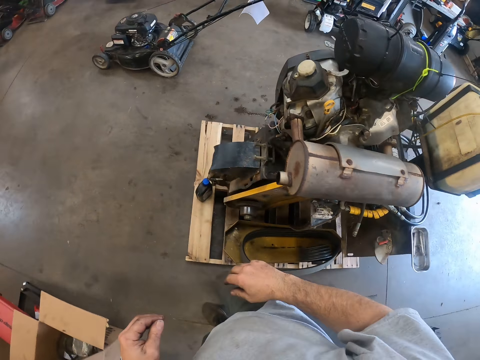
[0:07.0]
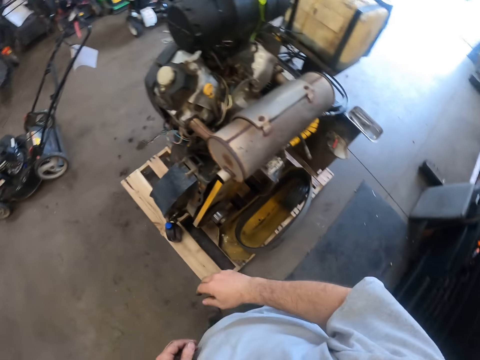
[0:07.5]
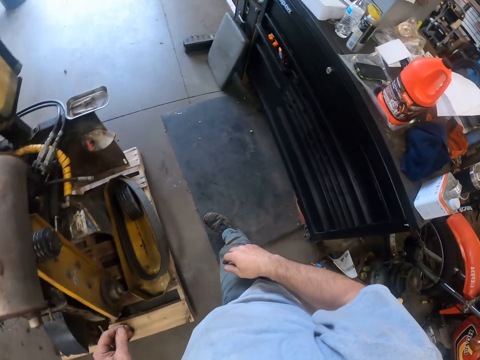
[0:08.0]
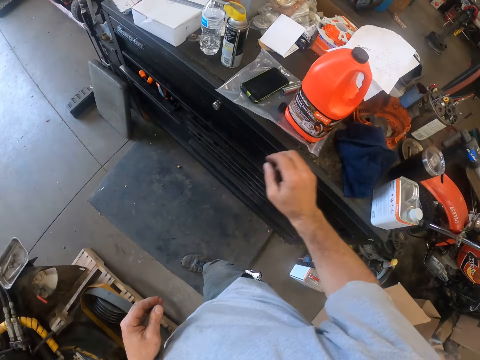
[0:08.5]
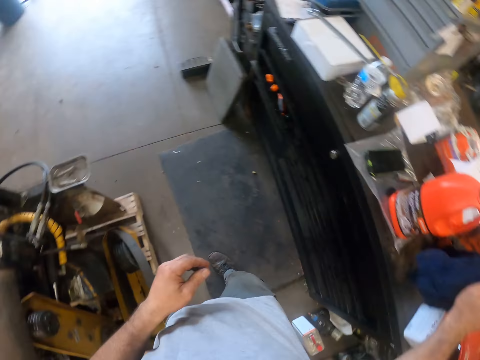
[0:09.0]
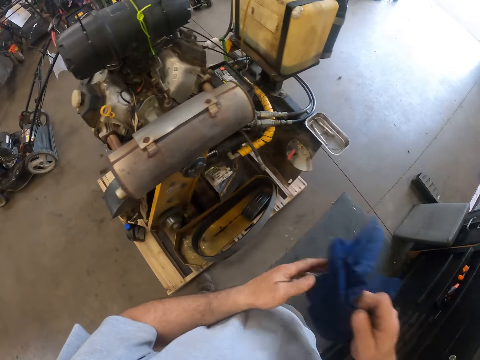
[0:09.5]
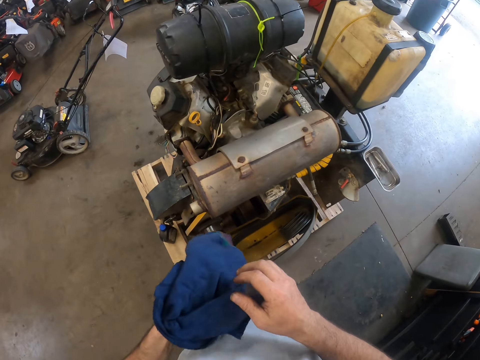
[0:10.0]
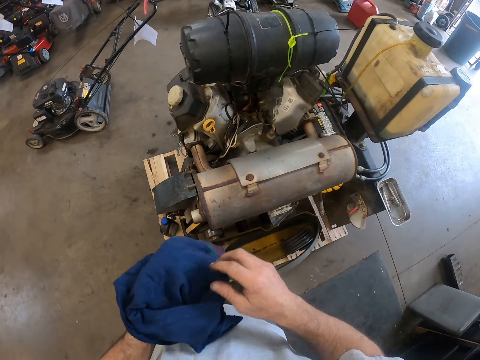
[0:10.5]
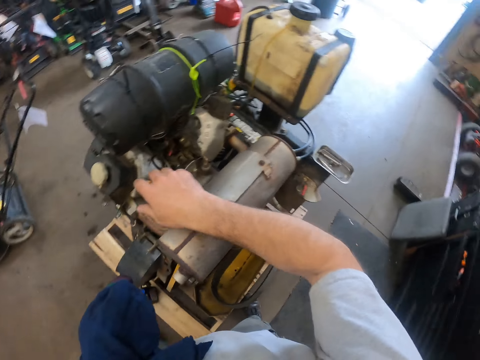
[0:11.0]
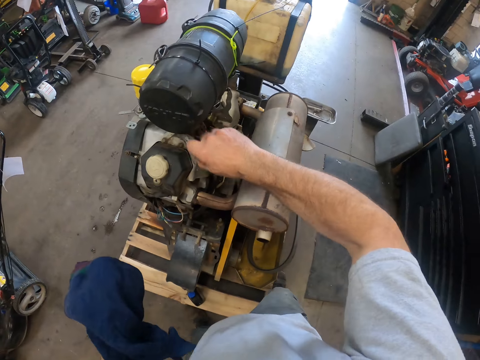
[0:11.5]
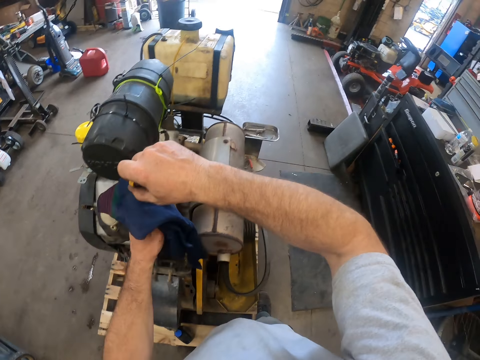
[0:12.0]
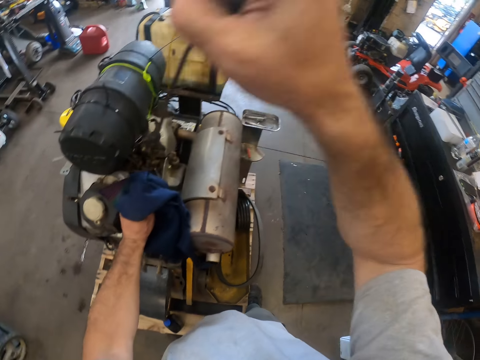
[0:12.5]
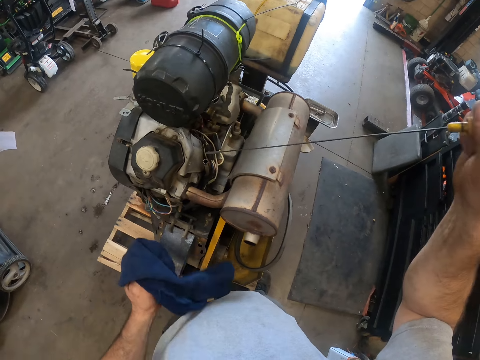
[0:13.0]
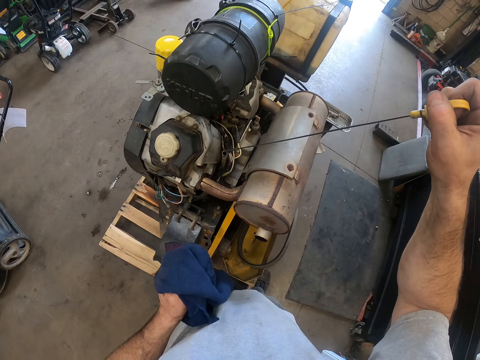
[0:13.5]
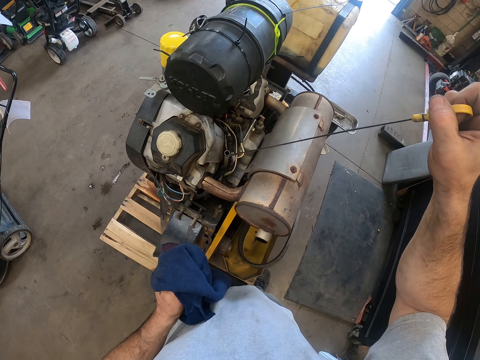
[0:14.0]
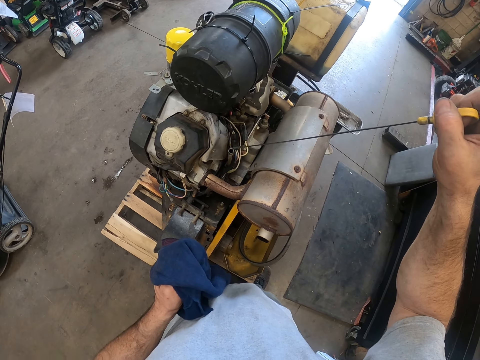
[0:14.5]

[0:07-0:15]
The camera wearer picks a rag from a drawer with his right hand. He passes the rag to his left hand. He pulls out an oil dip cap or oil dipstick from a mower with his right hand. He cleans the oil dipstick with the rag. He inserts the oil dip cap back into the mower.

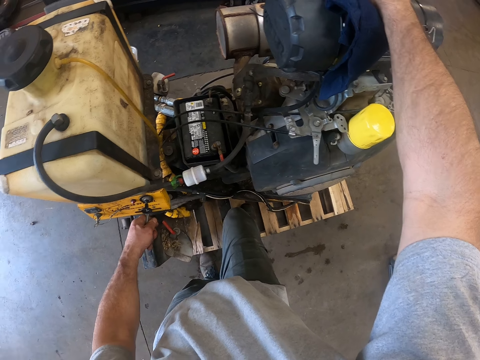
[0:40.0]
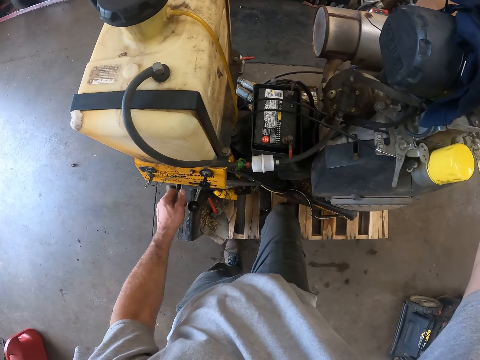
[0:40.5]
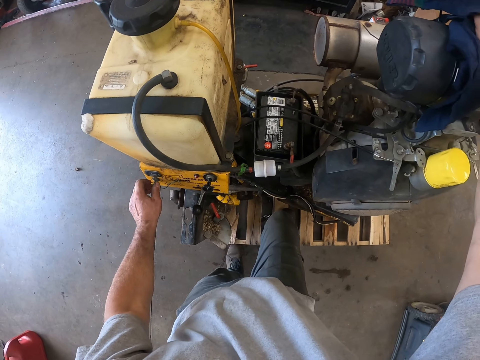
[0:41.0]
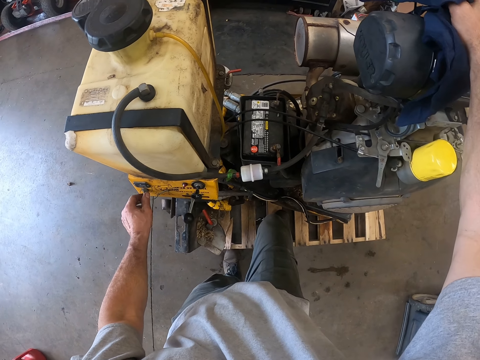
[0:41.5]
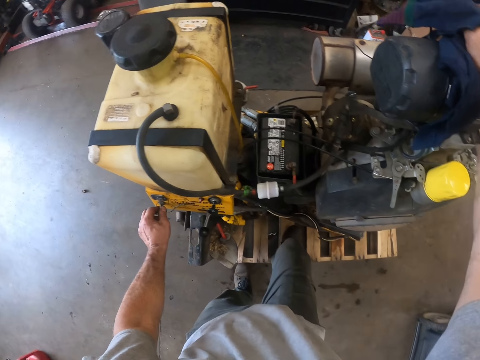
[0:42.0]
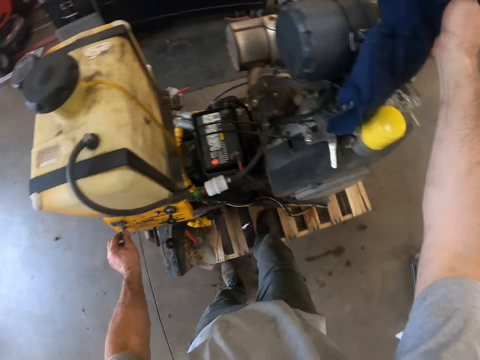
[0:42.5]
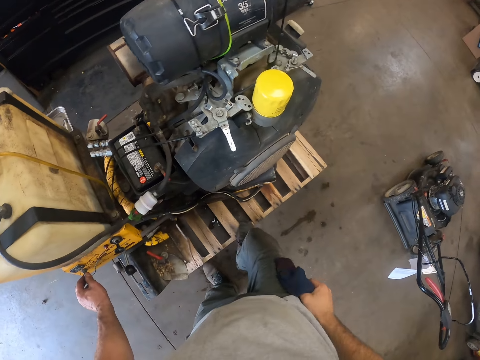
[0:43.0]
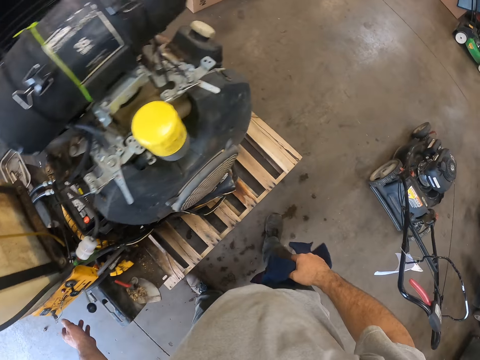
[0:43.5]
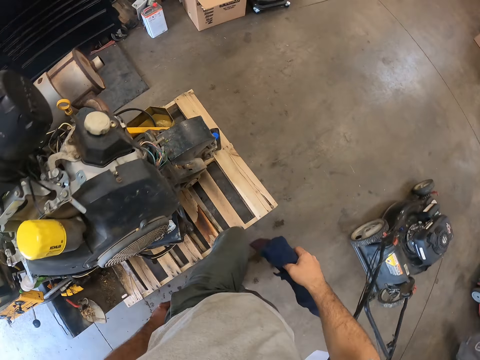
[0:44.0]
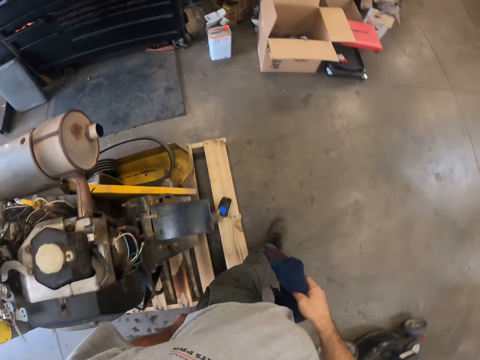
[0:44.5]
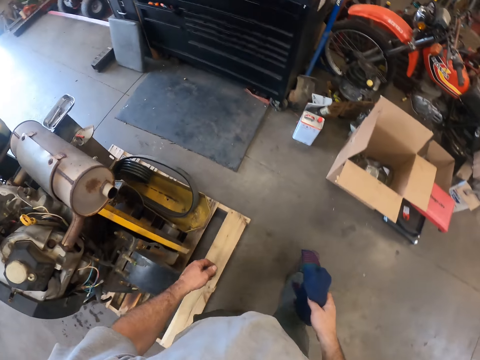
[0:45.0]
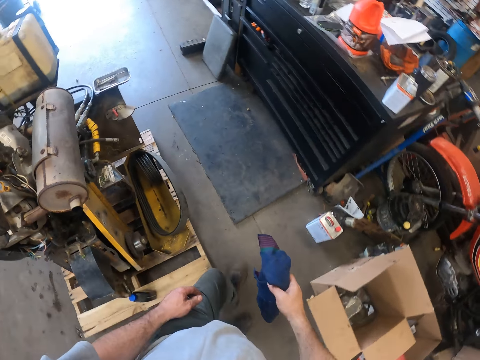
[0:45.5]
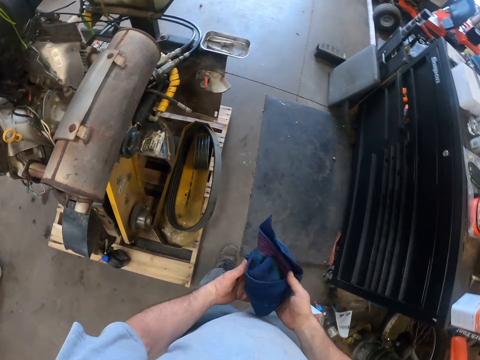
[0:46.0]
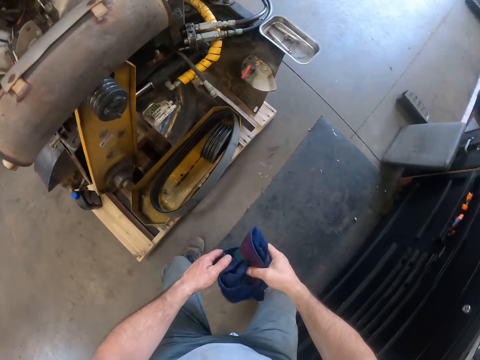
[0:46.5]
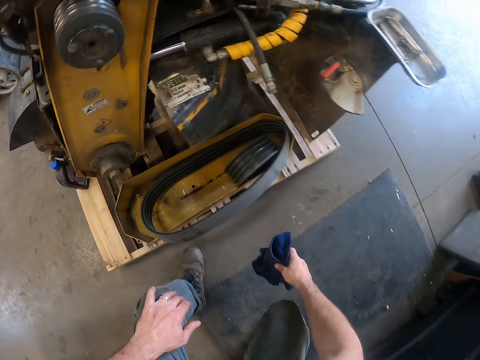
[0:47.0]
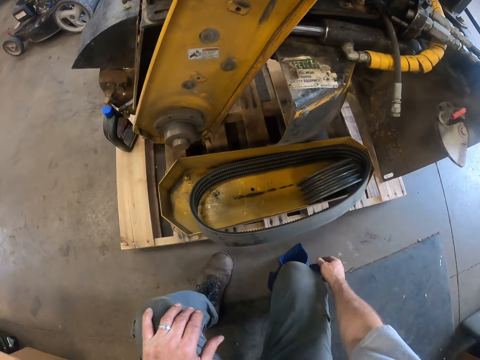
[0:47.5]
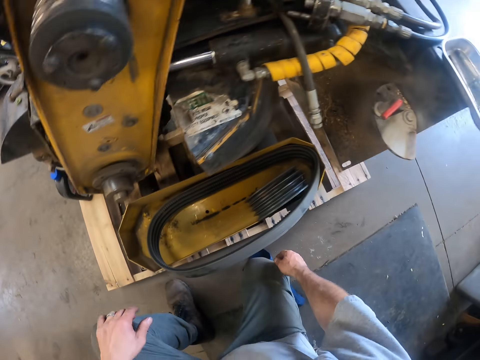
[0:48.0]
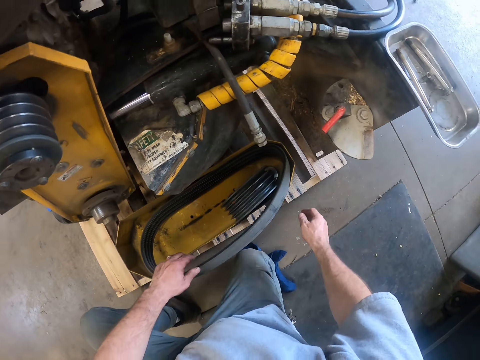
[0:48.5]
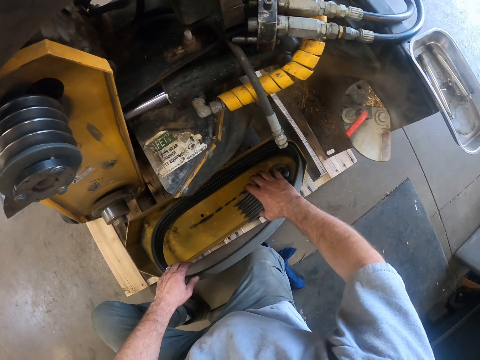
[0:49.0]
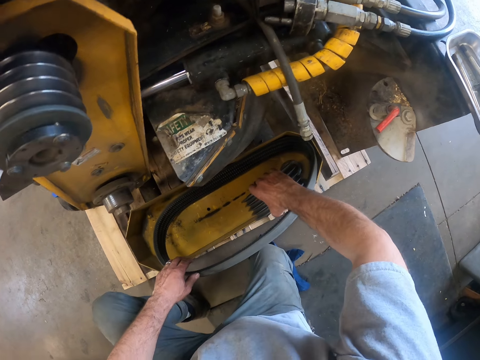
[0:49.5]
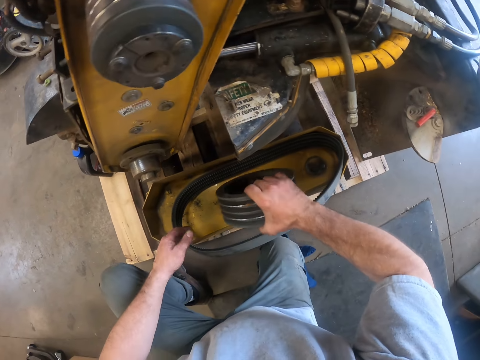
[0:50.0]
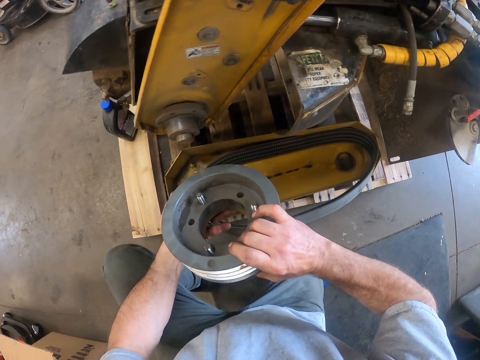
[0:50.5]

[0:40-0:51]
The camera wearer turns on the switch with his left hand. He removes his right hand from the cylinder. He turns off the switch with his left hand. He walks around the machine. He folds the rag with both hands. He drops the rag on the floor with his right hand. He squats on the rag. He picks up a mandrel pulley or part of the machine with his right hand from the floor. He stares at the part of the machine.

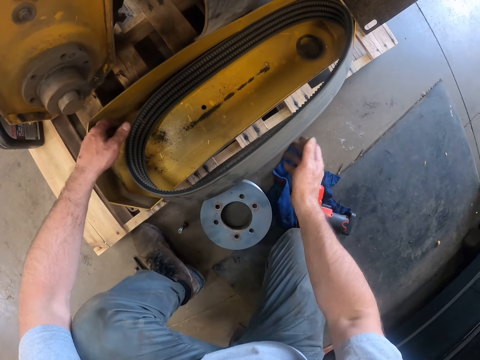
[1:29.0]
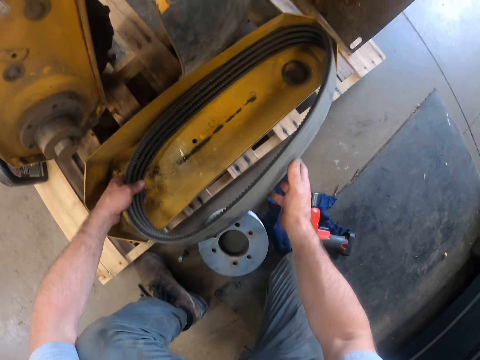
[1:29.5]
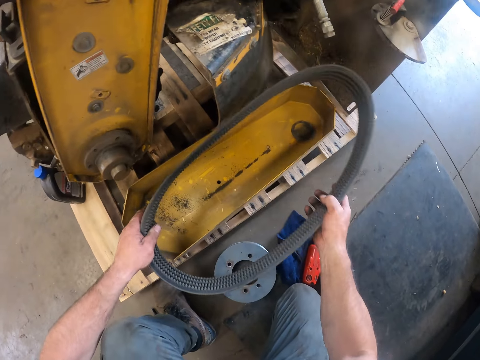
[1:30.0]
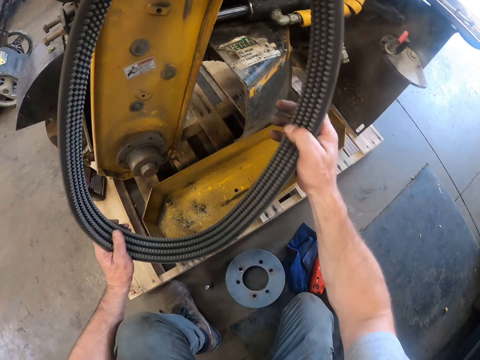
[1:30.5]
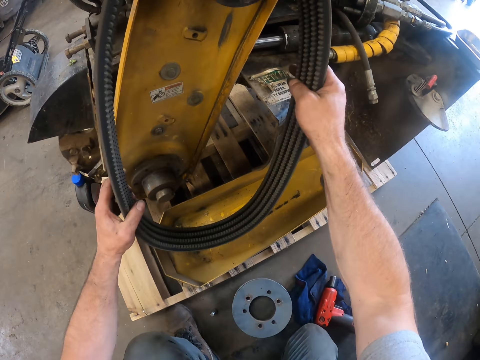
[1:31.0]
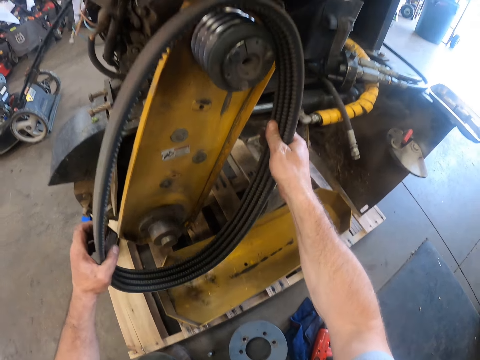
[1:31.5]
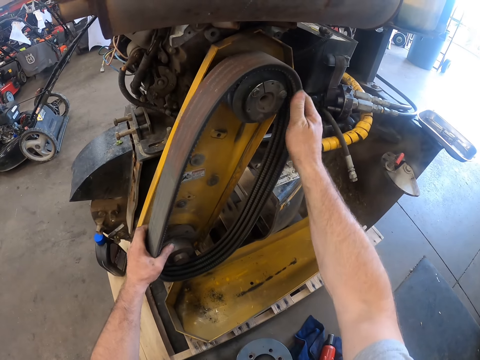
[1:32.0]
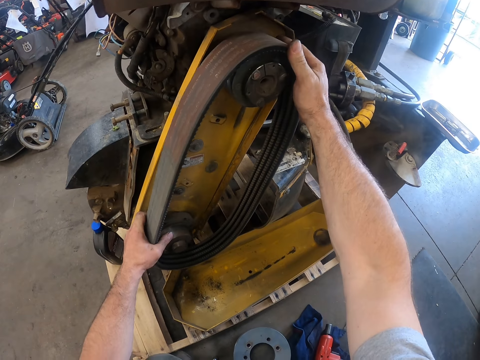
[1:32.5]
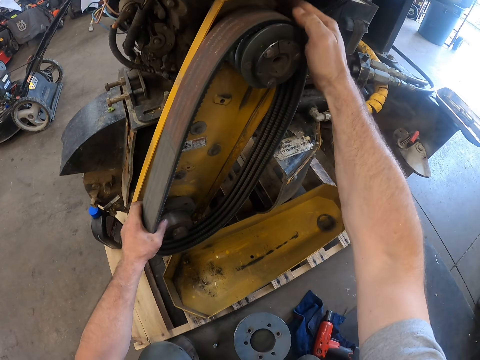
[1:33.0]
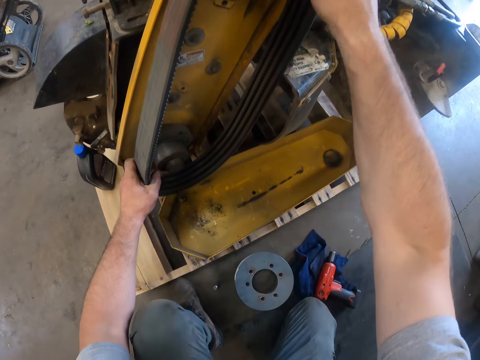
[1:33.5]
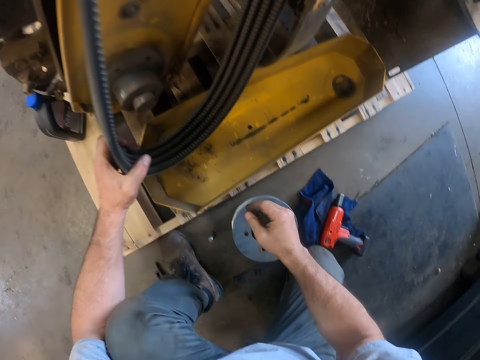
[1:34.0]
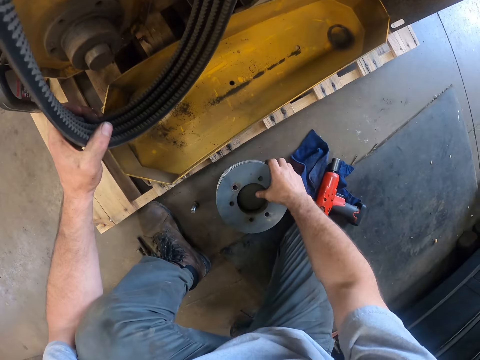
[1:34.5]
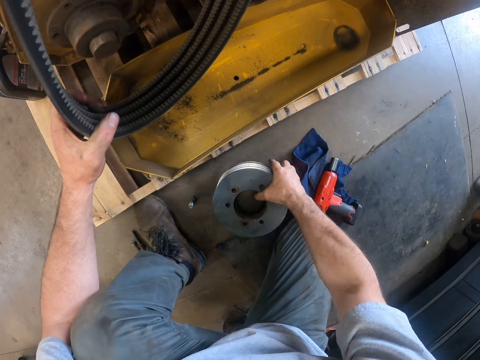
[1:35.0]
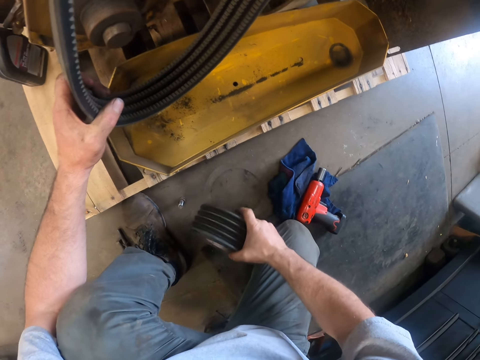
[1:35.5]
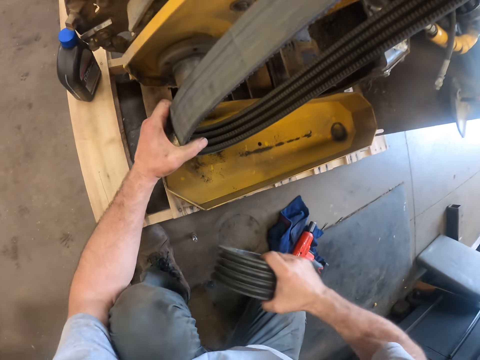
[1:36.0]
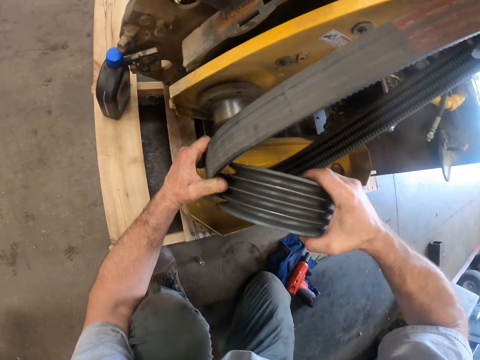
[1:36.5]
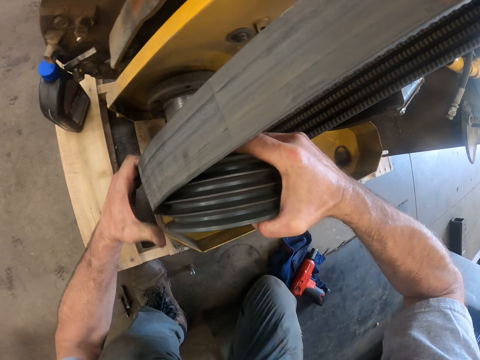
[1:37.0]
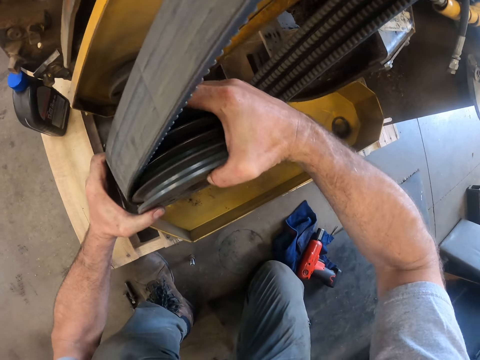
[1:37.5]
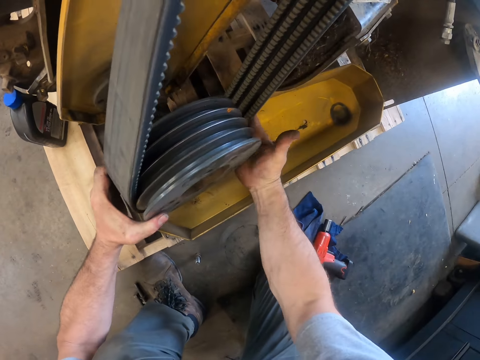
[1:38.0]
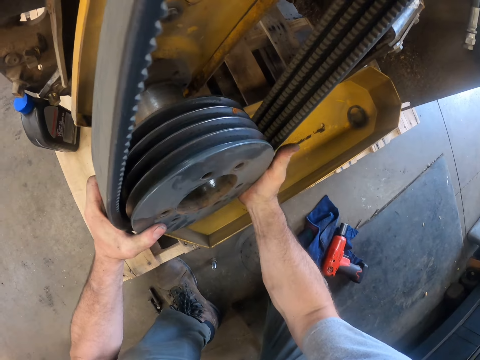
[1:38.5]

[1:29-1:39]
The camera wearer picks up a mower drive belt from the machine with both hands. He fixes the mower drive belt on the pulley in the mower. He picks up the mandrel pulley from the floor with his right hand. He places the mandrel pulley in the mower drive belt.
